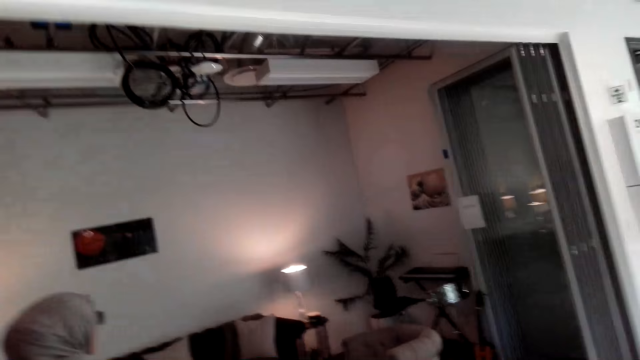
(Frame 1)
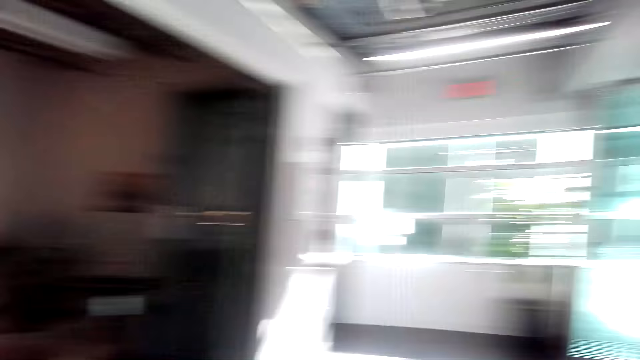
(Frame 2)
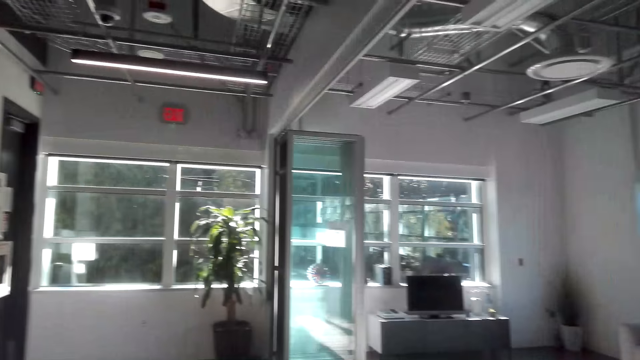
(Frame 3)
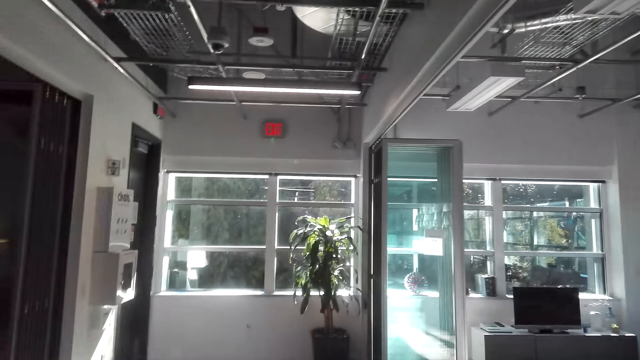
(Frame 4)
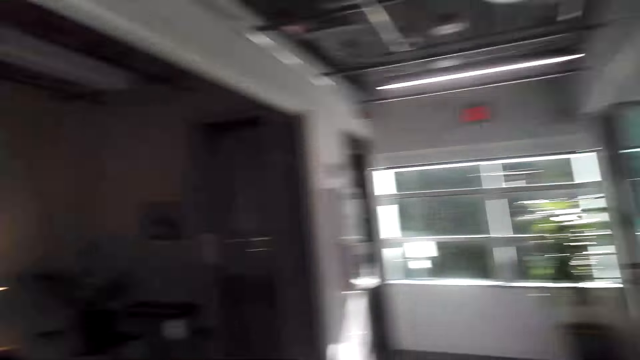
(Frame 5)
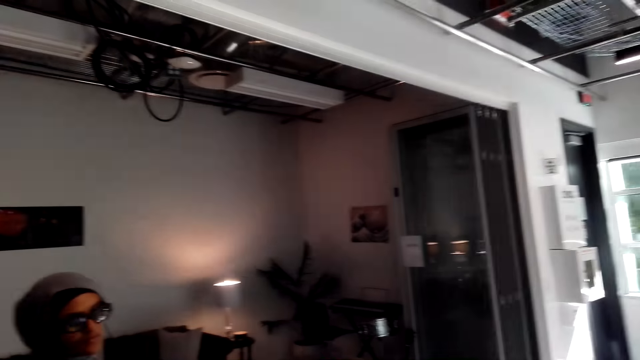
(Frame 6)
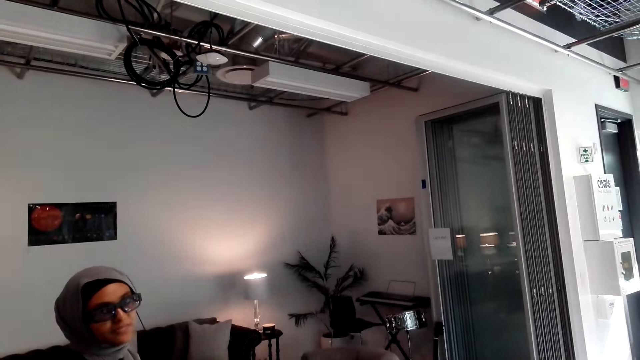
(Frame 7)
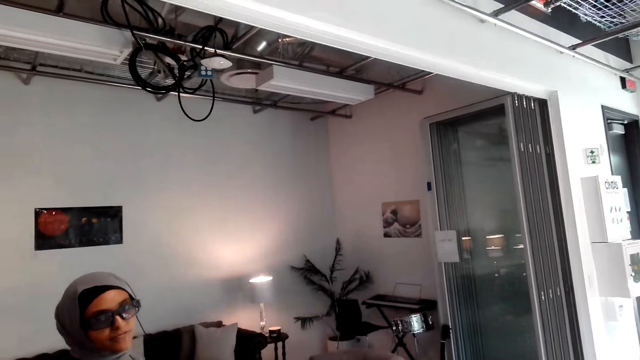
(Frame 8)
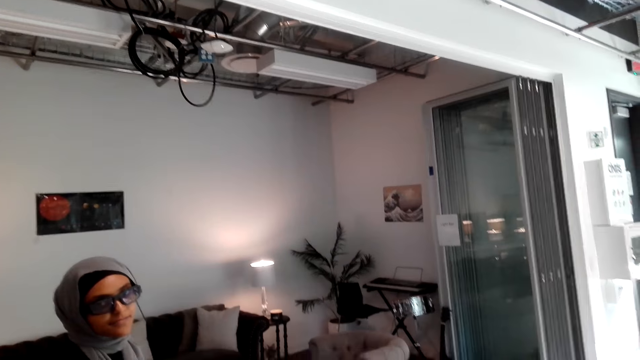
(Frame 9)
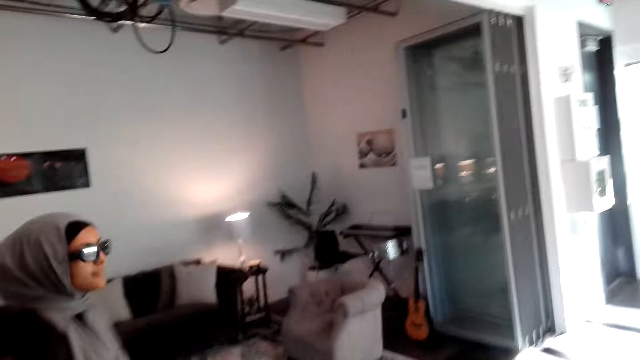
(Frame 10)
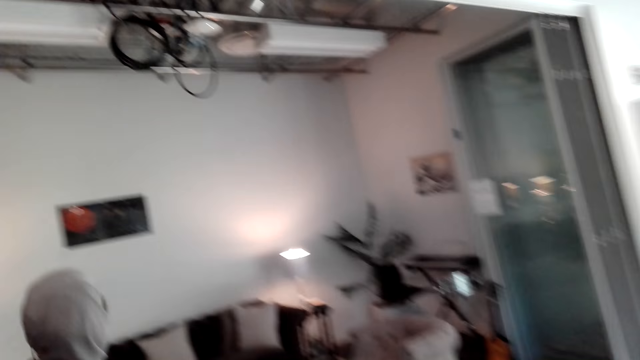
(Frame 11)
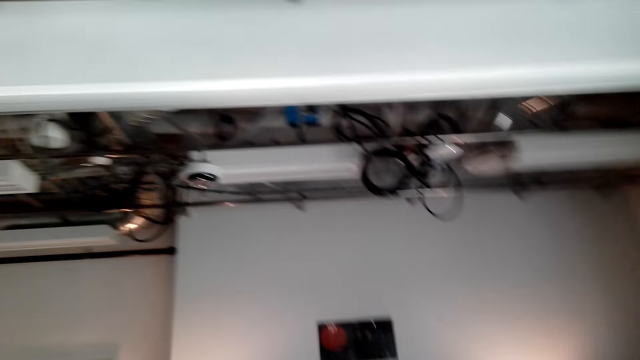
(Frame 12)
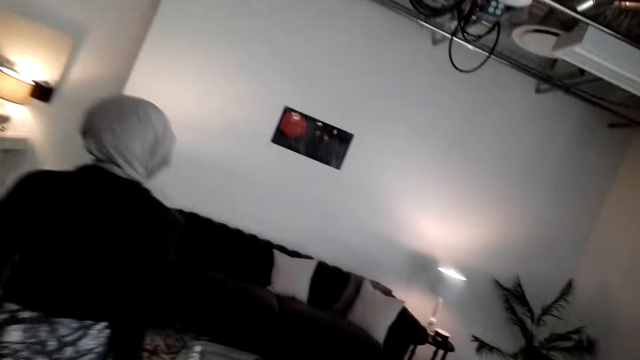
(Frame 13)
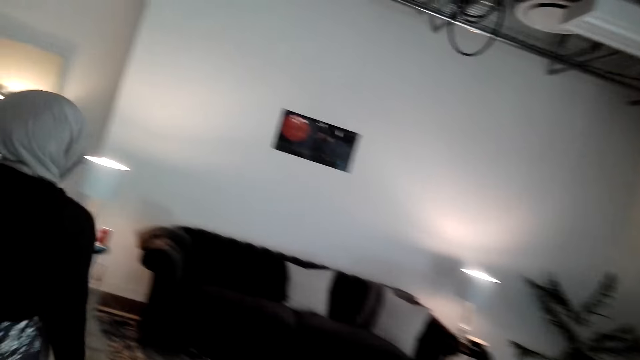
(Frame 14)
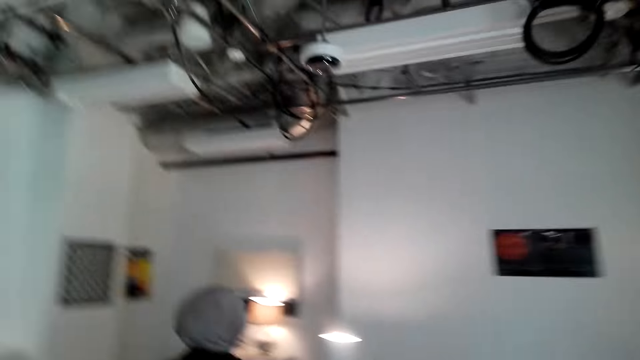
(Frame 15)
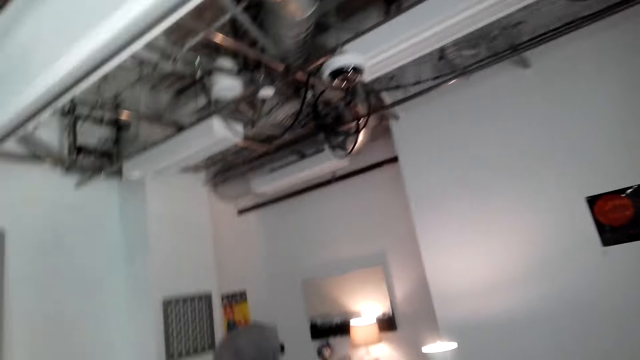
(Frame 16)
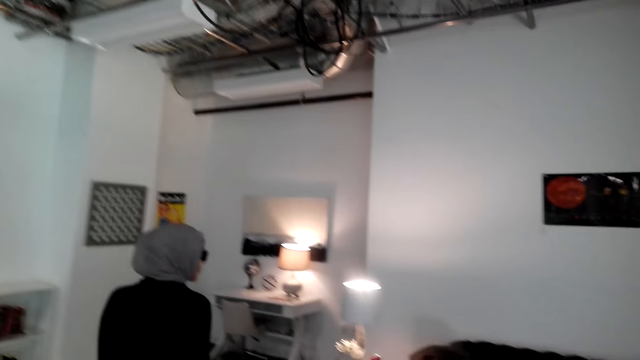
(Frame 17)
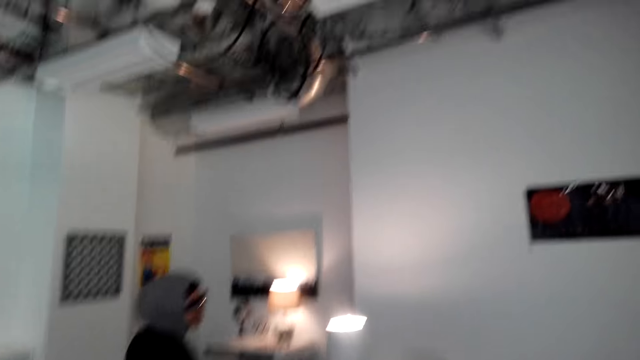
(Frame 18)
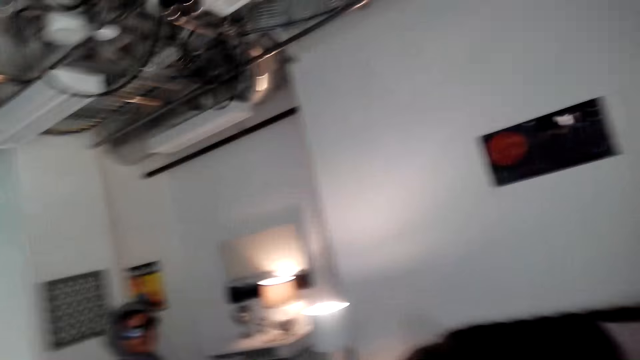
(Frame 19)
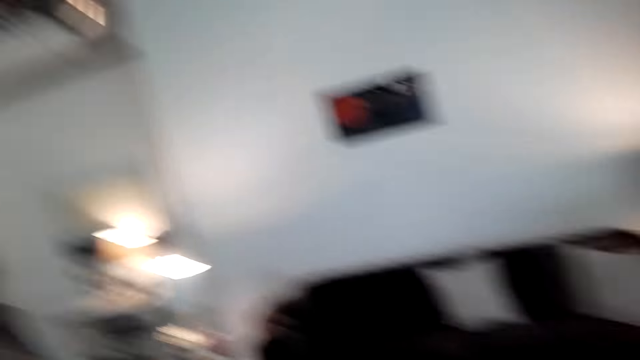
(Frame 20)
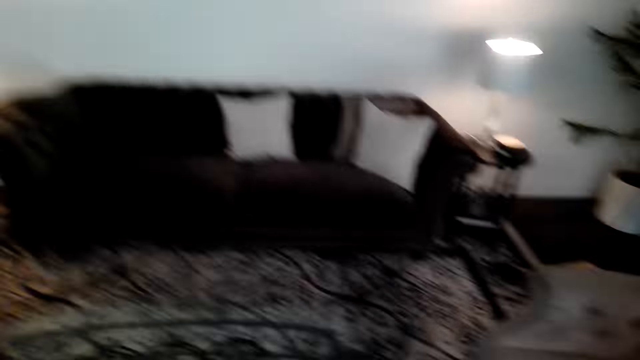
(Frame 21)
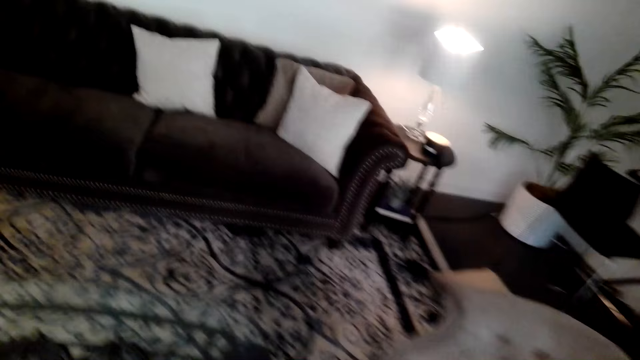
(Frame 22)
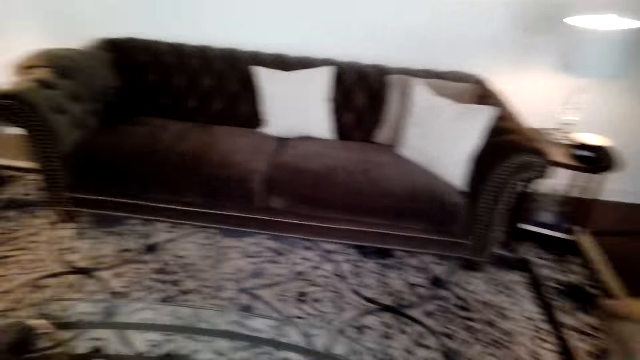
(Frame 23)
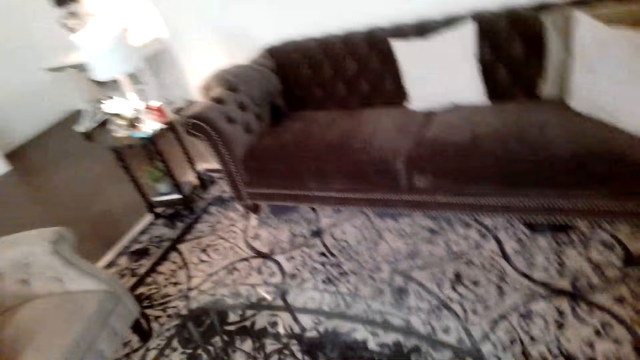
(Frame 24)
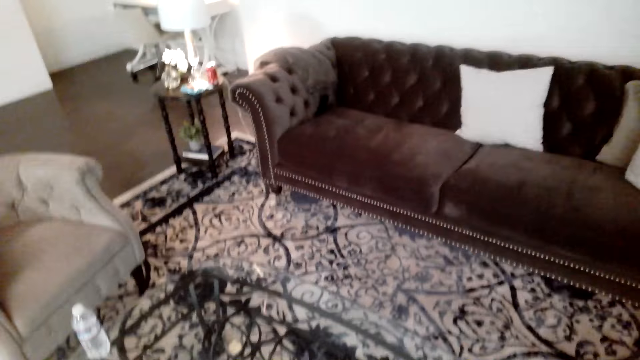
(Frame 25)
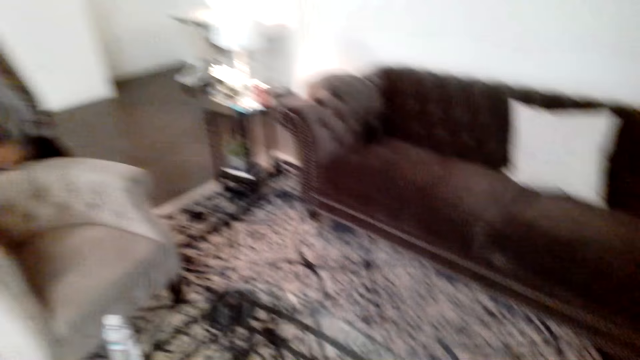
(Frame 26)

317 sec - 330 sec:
The camera wearer looks around.

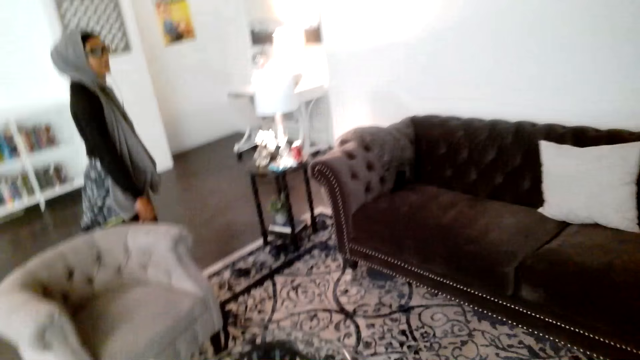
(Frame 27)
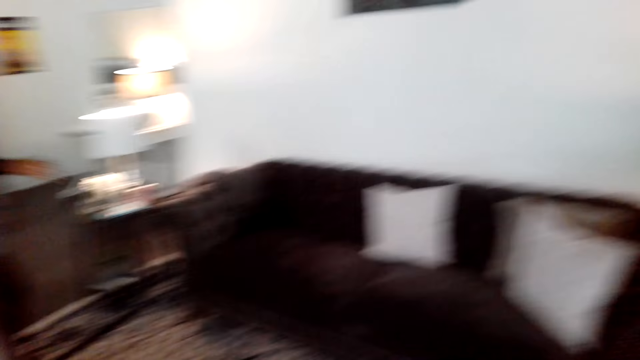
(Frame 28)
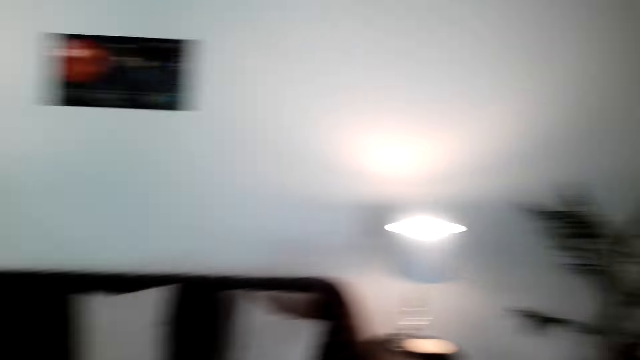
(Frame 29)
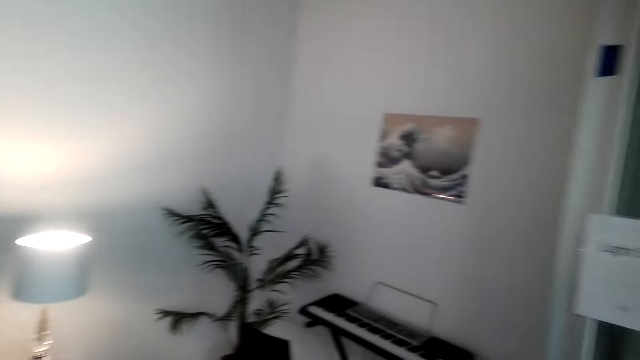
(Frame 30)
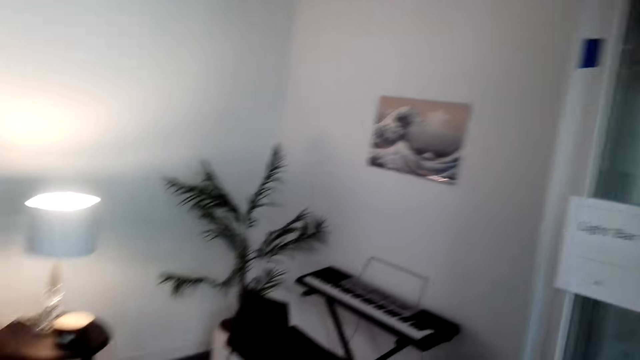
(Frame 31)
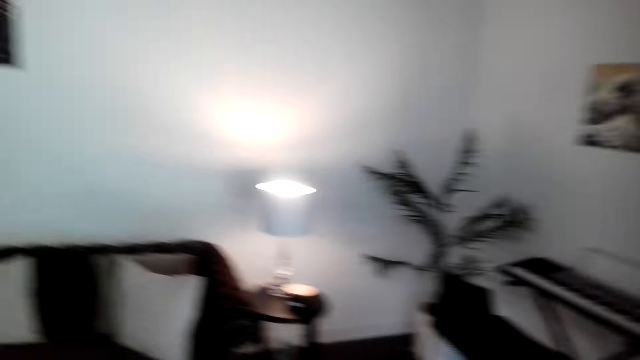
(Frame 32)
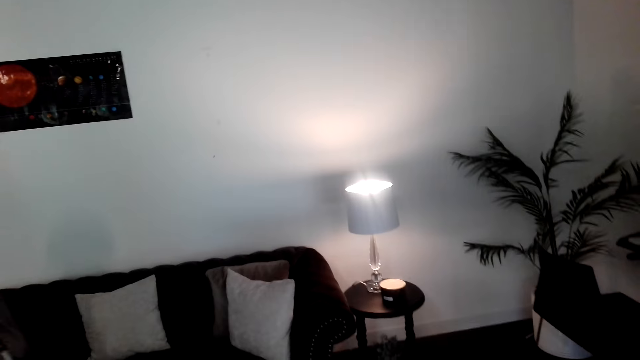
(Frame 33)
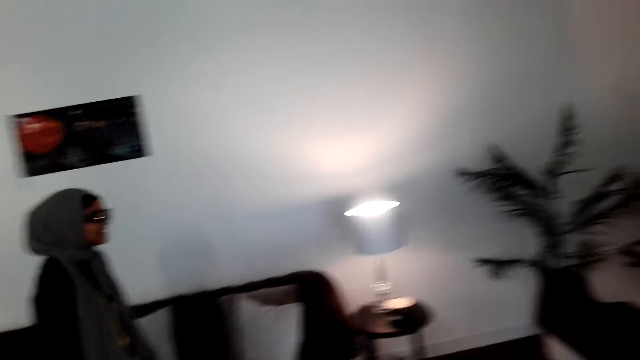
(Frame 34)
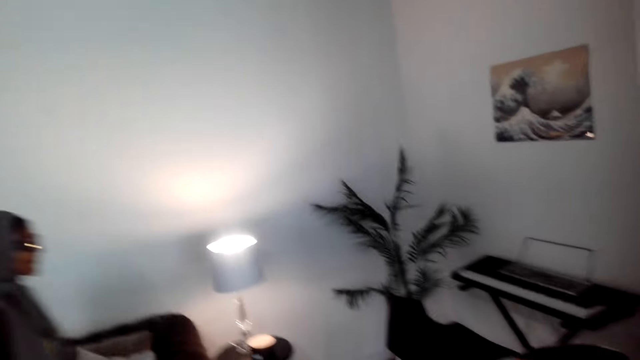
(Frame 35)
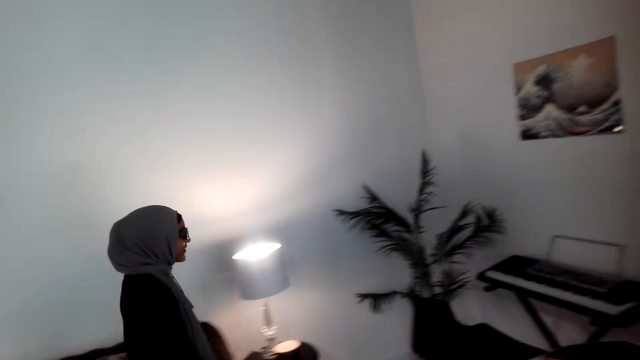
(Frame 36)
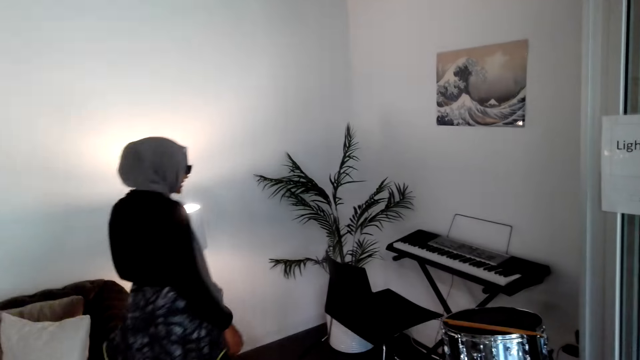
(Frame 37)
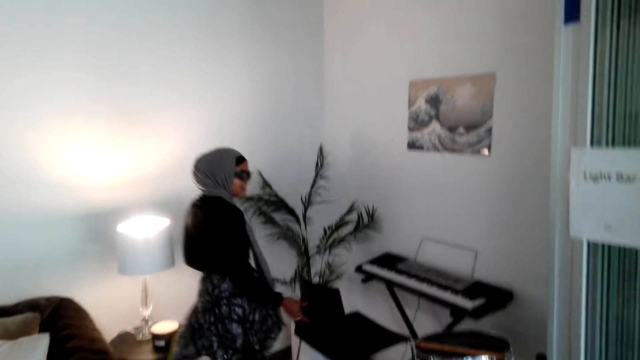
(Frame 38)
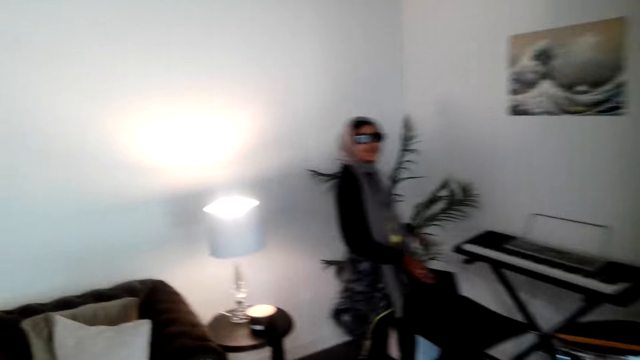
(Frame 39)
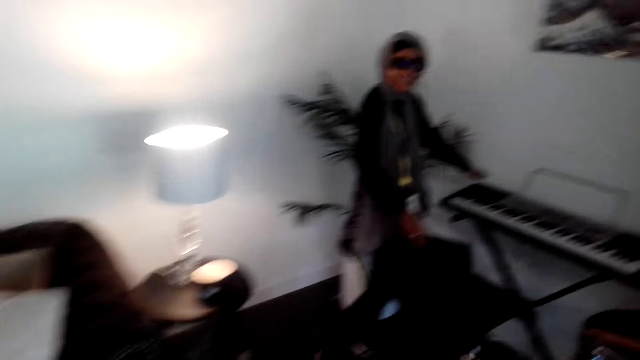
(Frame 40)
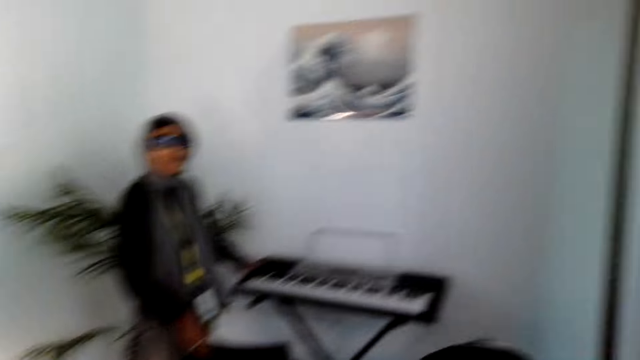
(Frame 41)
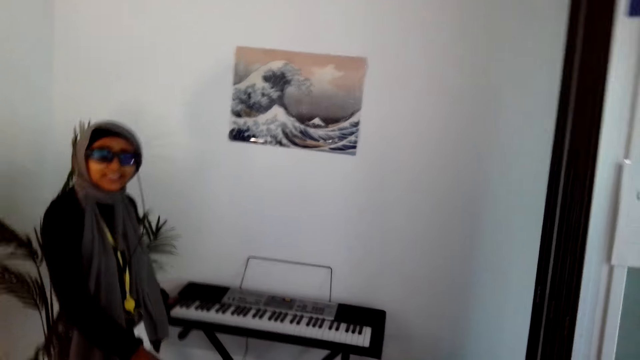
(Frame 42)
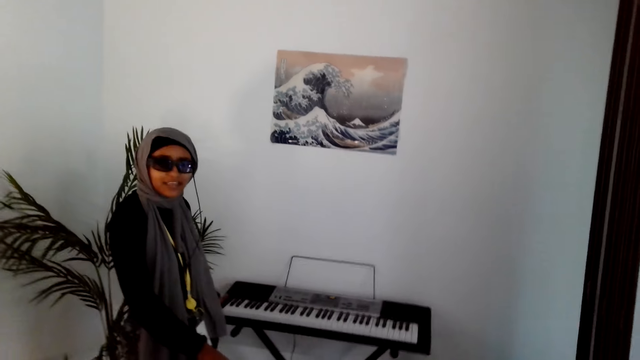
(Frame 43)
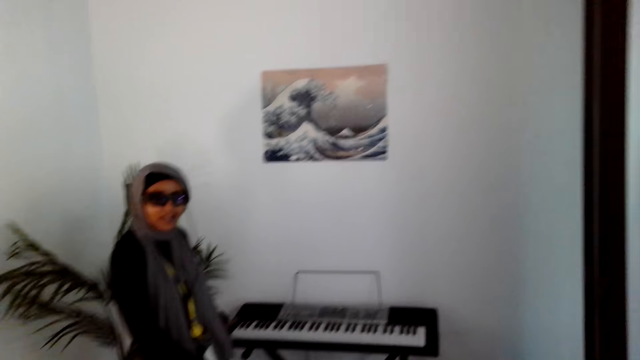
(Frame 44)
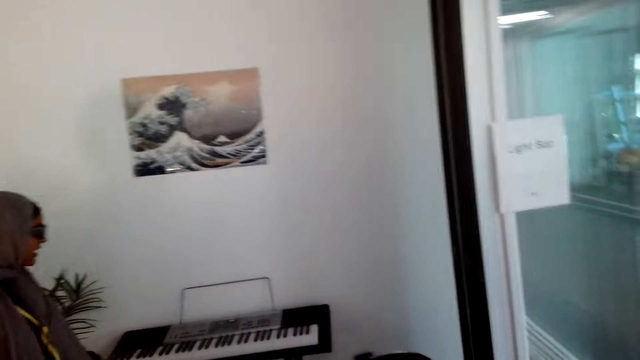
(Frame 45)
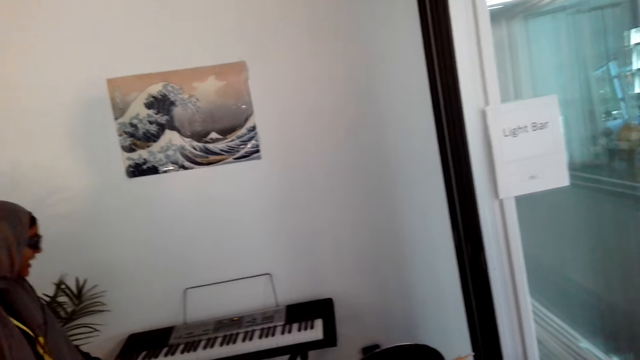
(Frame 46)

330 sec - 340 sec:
A person shows the camera wearer the piano.
